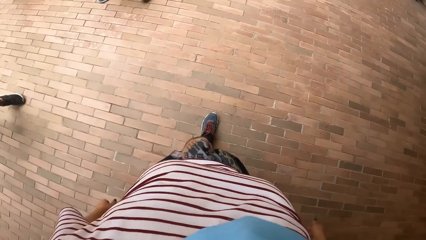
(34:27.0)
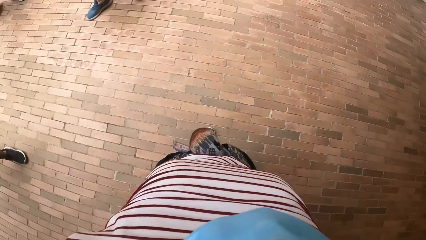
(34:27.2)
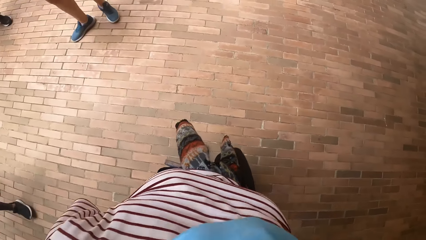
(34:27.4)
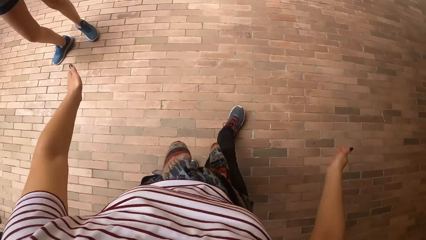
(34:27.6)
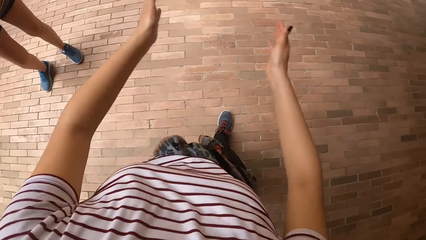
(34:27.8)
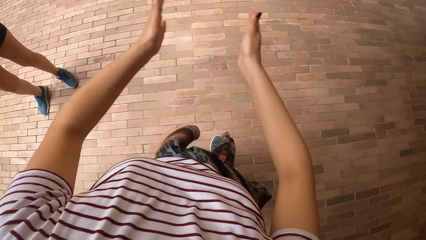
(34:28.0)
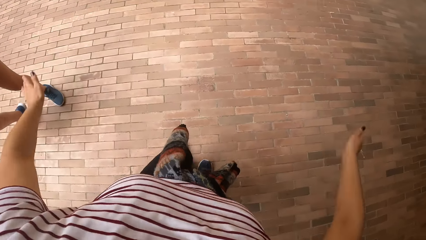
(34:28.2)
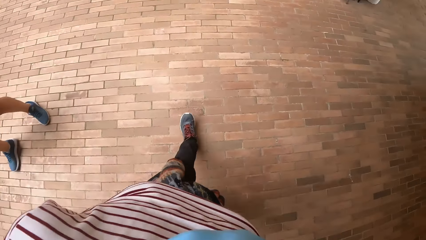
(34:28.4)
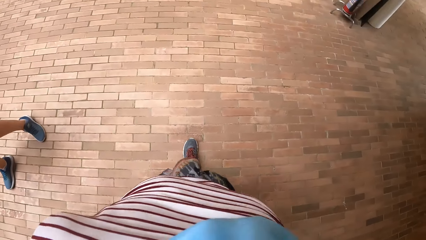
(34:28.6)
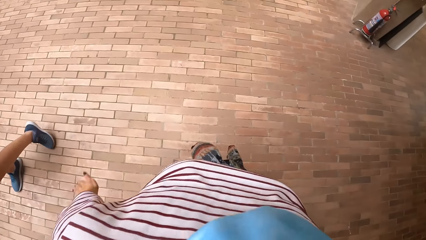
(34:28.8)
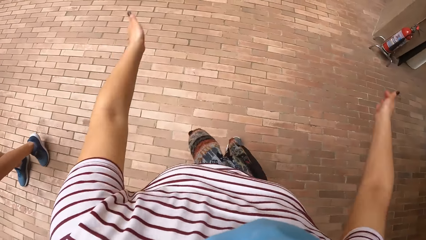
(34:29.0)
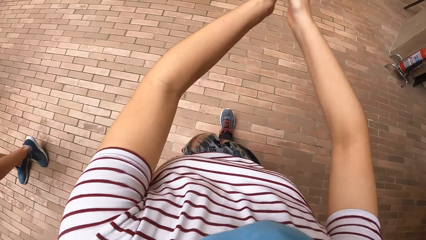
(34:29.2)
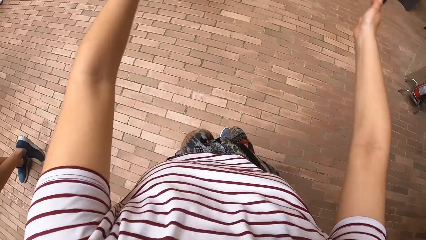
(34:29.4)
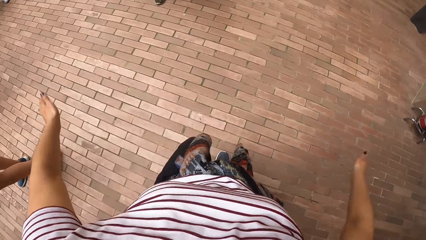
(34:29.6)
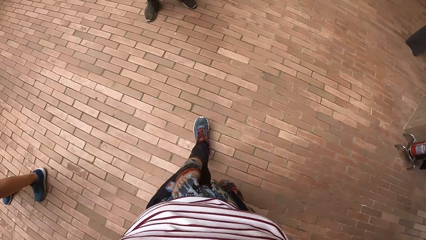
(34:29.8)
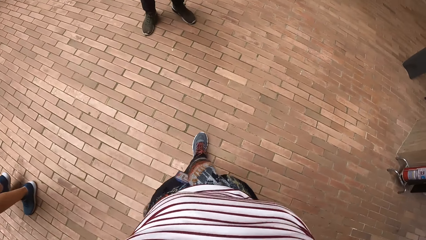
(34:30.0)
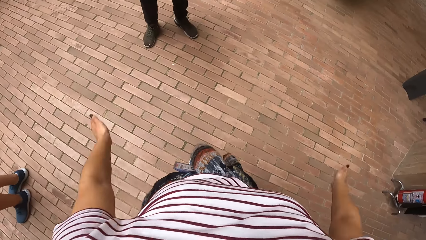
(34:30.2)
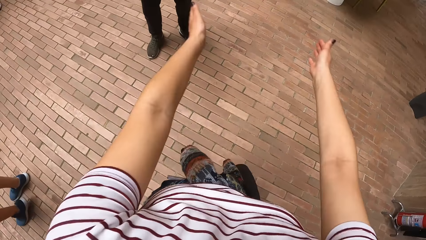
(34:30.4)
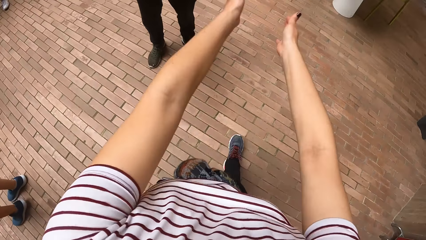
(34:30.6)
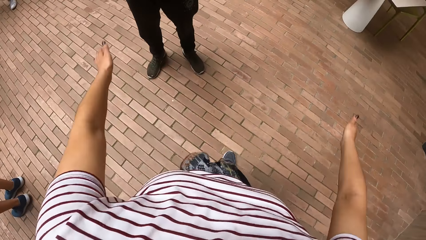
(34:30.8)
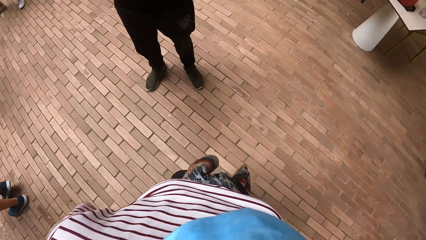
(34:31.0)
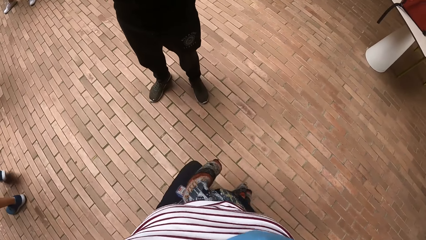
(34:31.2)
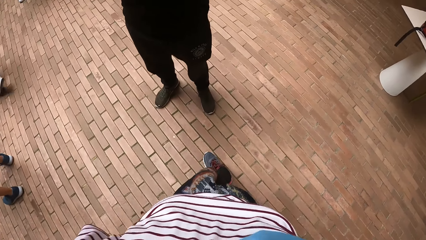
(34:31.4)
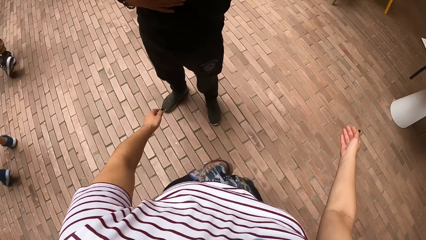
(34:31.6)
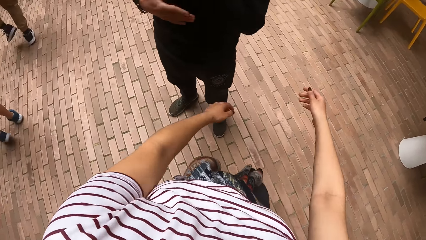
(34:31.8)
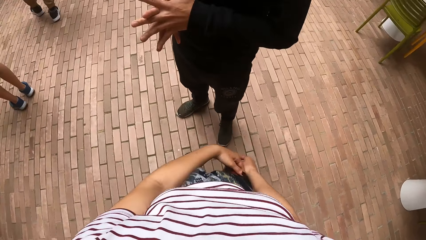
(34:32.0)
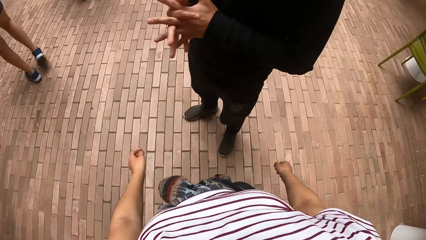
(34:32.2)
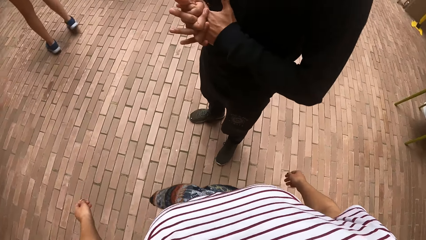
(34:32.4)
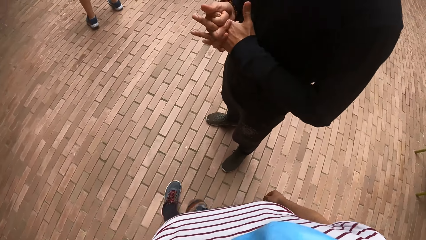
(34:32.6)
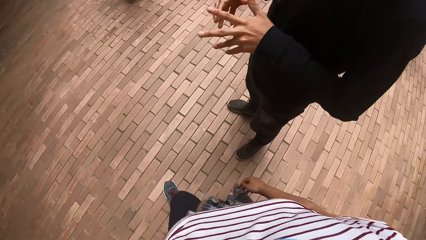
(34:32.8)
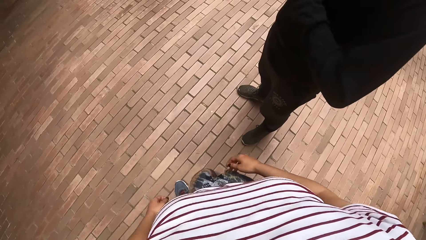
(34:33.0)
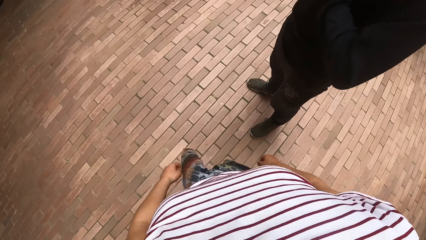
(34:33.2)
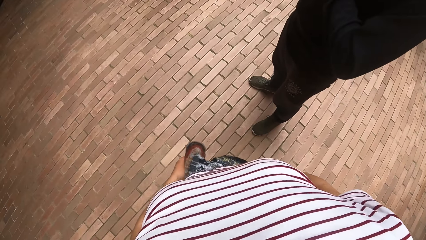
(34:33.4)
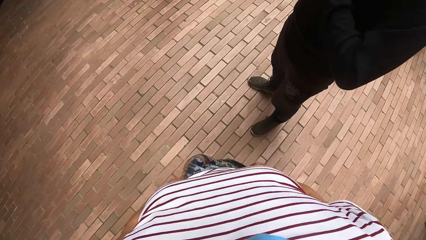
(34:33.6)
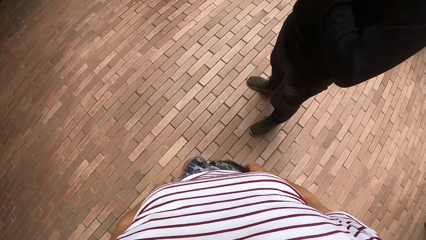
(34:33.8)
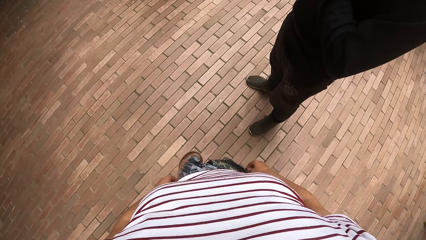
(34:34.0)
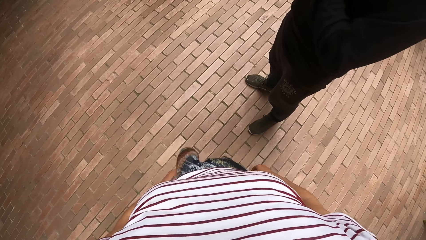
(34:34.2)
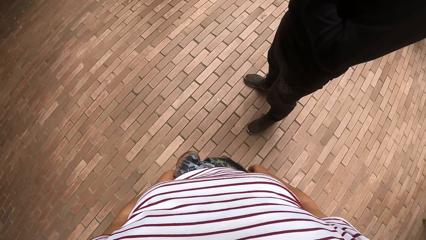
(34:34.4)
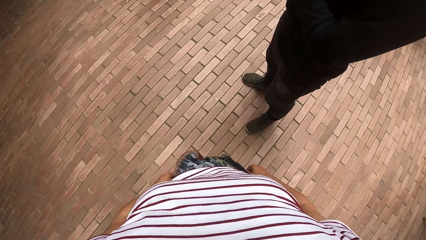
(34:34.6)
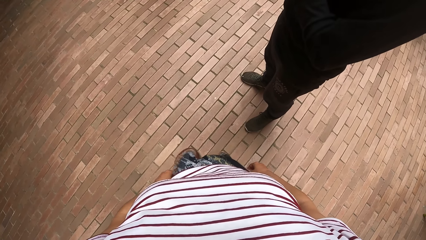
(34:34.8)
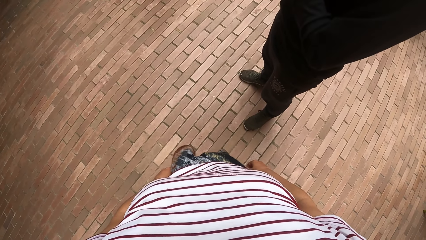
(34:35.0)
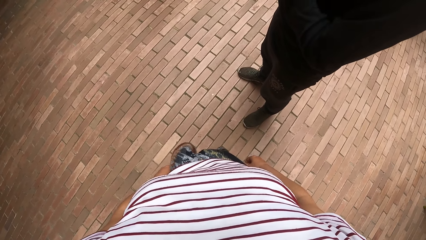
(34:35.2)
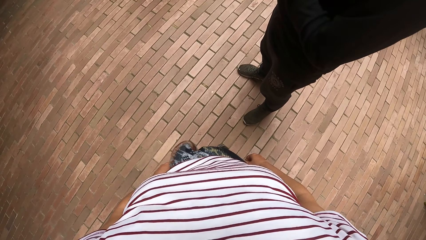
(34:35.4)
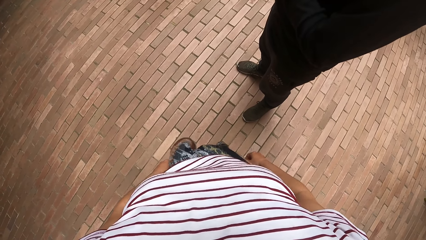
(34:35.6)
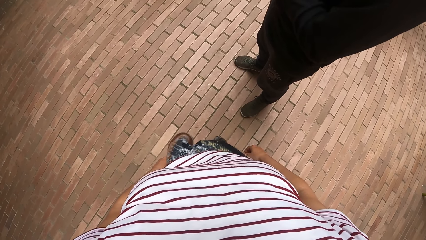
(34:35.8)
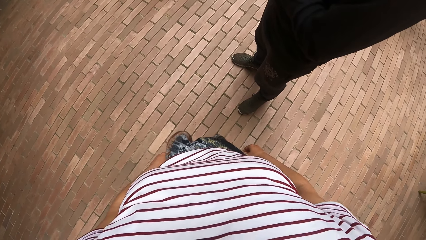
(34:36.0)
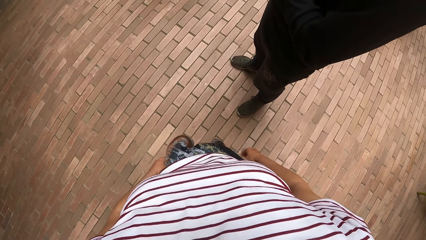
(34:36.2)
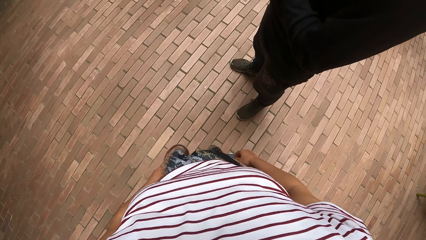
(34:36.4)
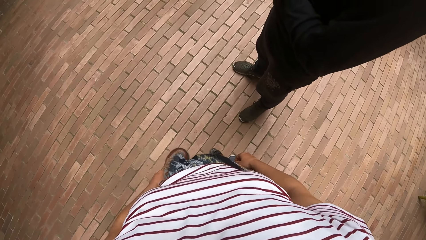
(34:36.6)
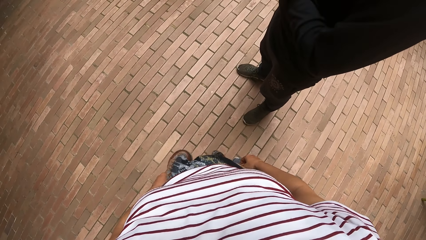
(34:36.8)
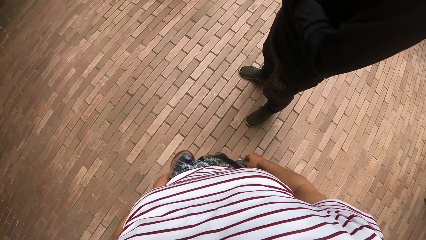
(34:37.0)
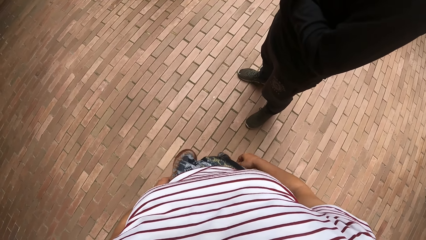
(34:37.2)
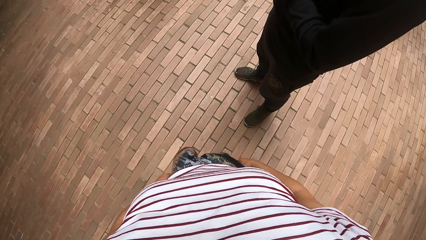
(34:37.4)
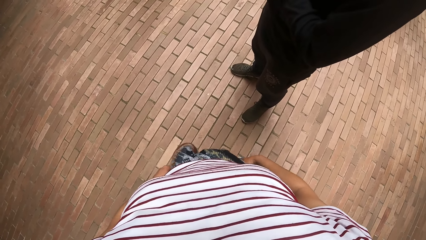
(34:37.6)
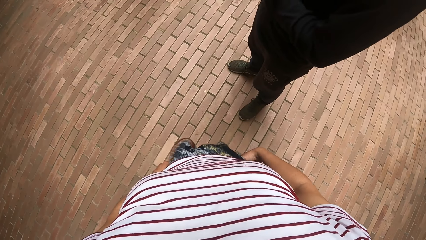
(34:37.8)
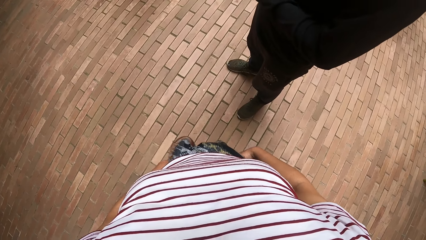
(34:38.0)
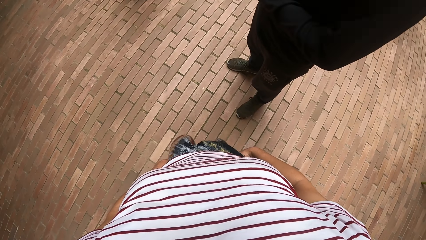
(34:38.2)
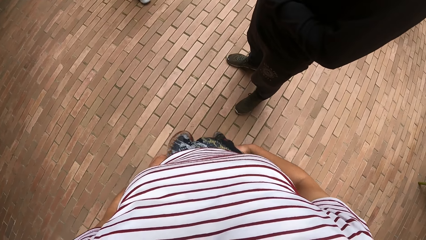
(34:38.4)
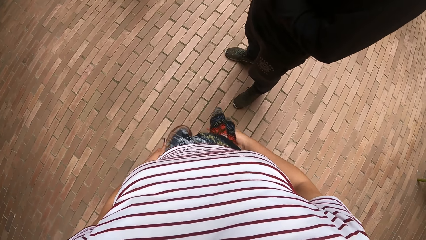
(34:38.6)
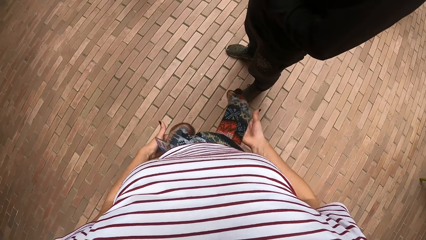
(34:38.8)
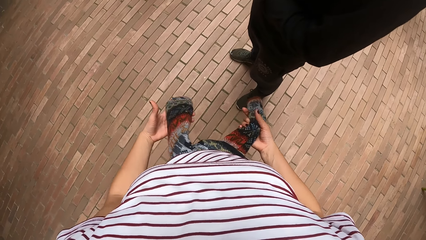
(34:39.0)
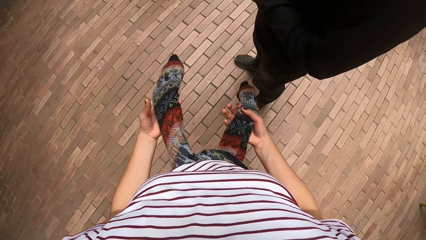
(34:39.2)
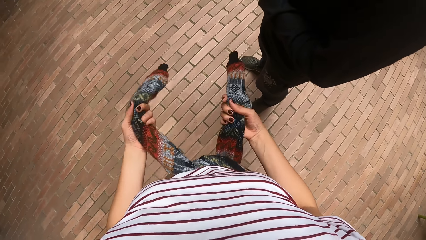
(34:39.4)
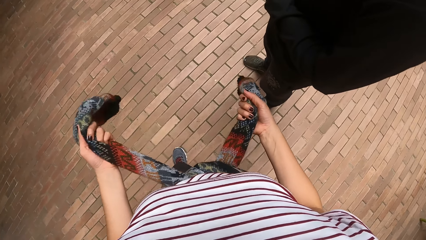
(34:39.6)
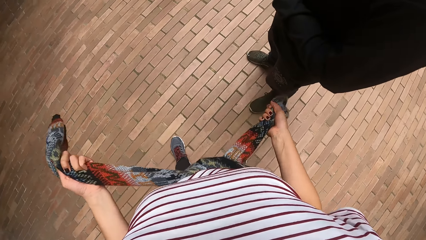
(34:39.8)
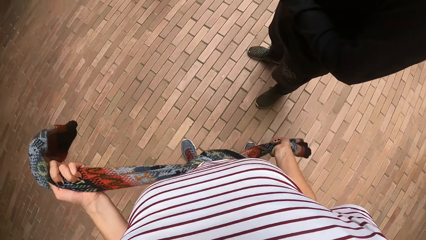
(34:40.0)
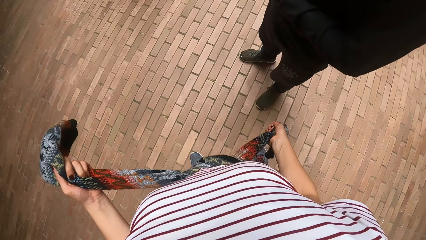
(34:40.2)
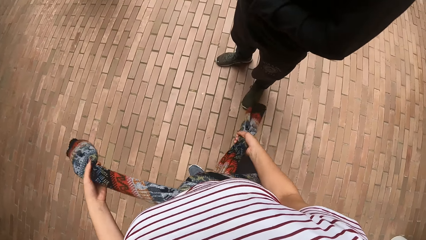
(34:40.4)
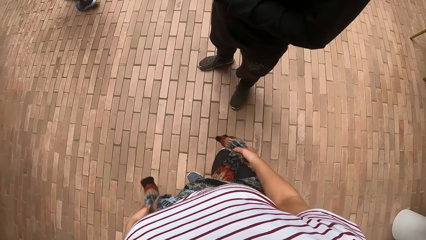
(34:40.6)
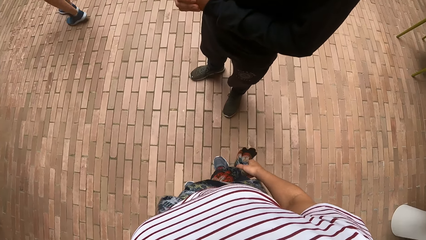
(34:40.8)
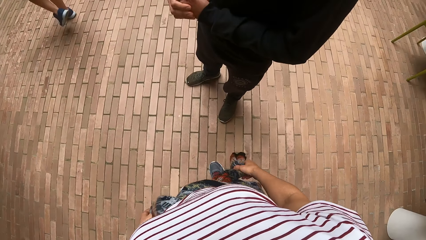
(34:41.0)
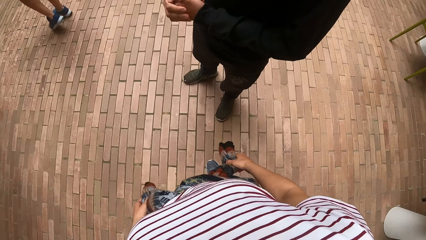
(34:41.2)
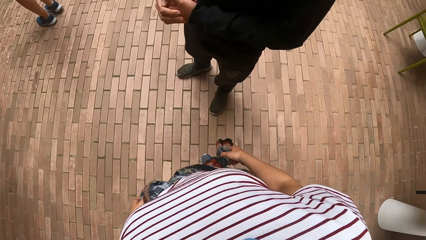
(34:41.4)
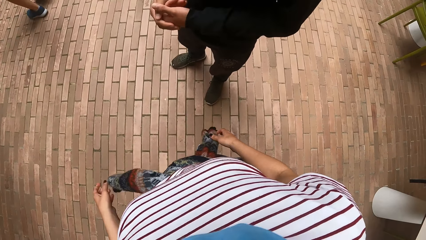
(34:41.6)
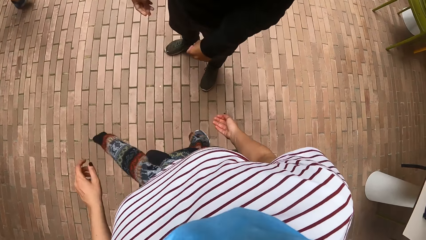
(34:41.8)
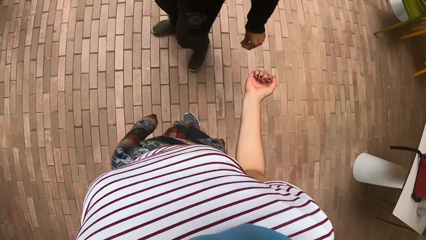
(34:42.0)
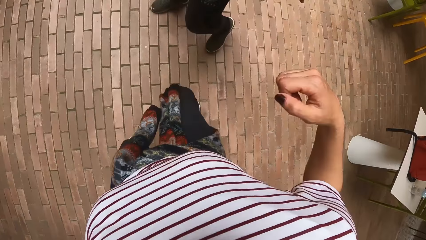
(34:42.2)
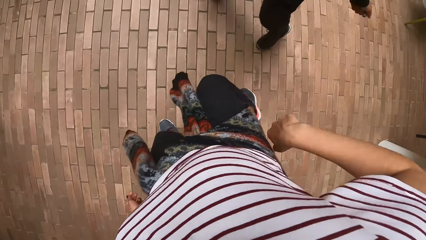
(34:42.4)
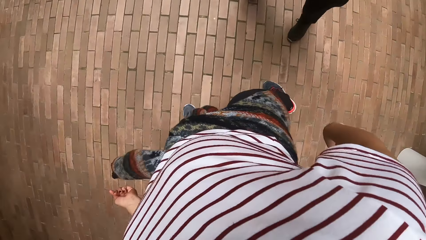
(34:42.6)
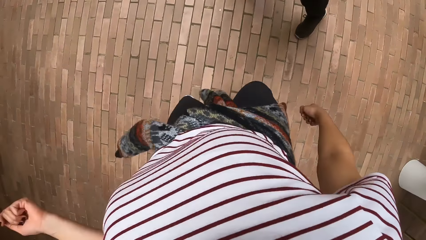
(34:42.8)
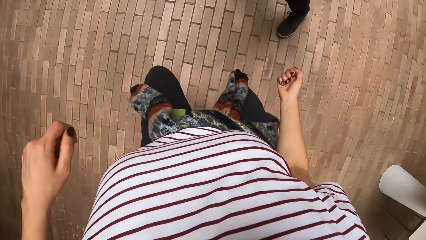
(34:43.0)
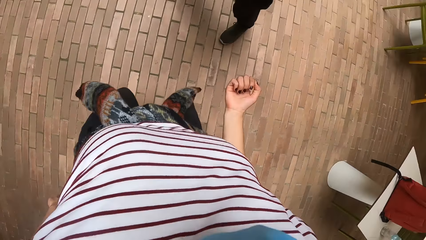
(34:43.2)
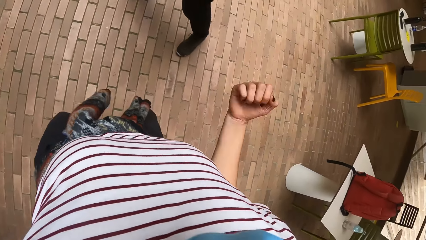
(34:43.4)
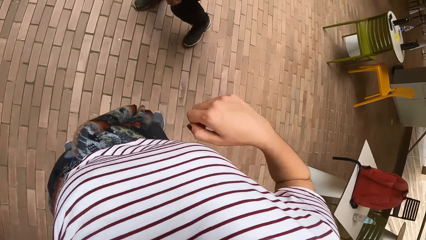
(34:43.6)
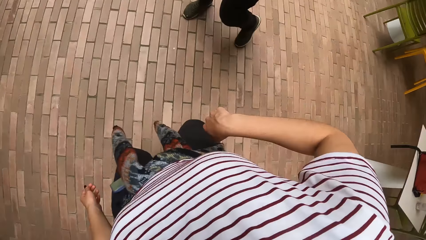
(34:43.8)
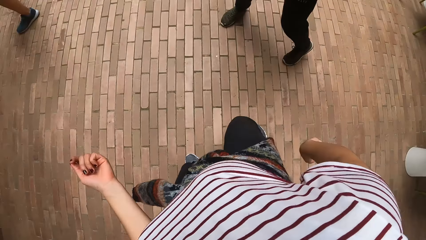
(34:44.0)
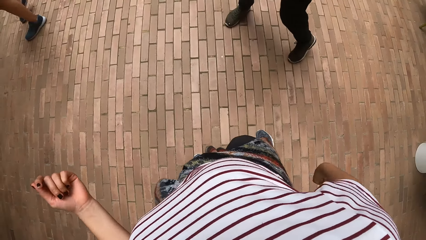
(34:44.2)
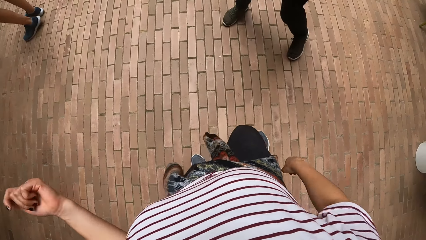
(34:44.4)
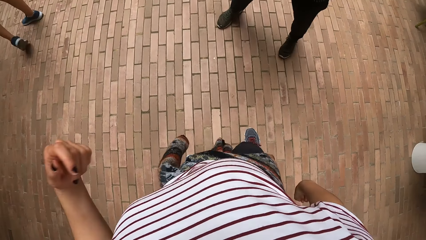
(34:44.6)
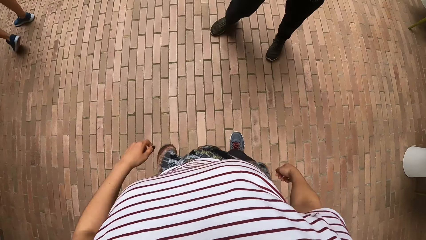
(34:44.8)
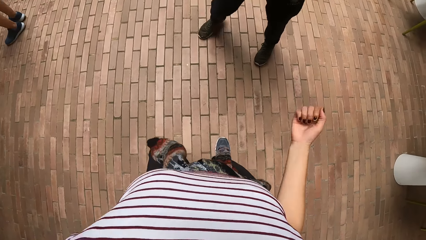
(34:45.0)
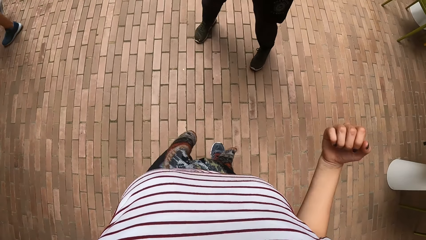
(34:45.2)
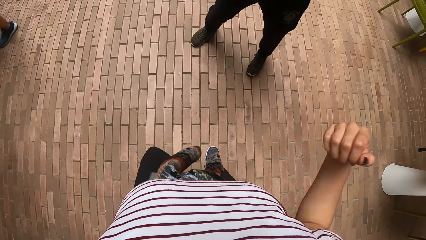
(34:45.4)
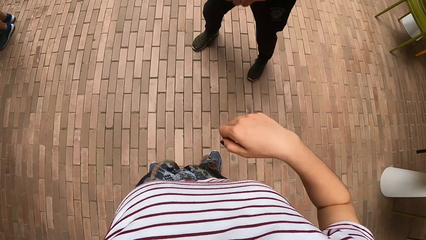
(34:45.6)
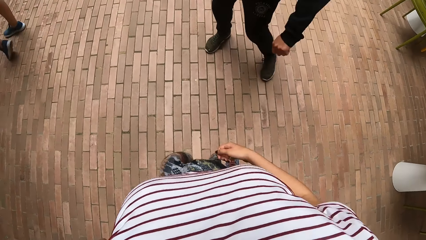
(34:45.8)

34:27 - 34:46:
The camera wearer drops a hand. She claps her hands repeatedly. A woman holds hands. The camera wearer interacts with a man. She stands. She ties her sweater on her waist with her hands. She holds the sweater. She dances with the man at the dance centre.
